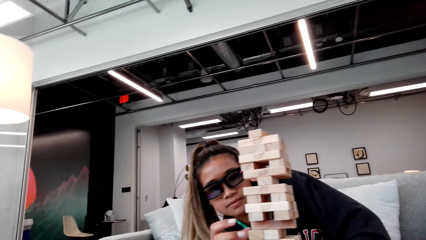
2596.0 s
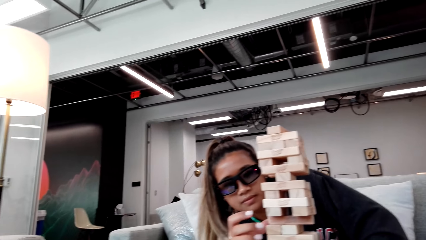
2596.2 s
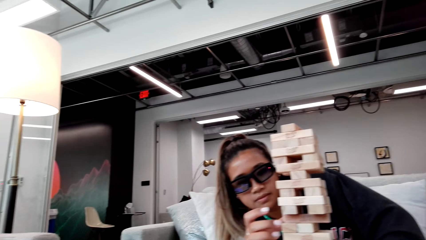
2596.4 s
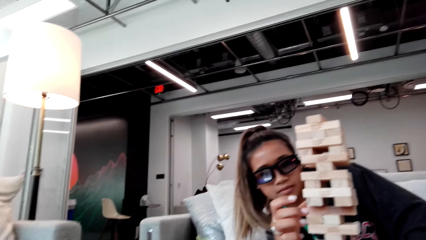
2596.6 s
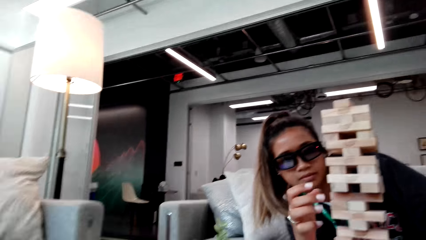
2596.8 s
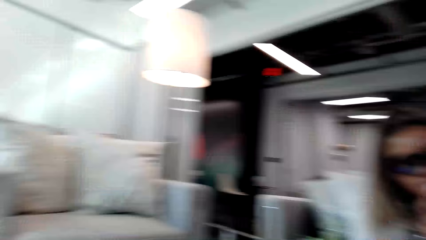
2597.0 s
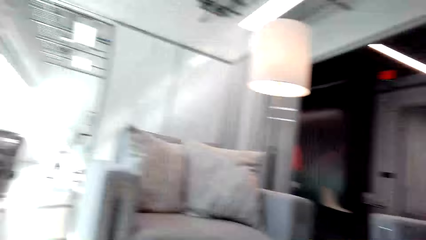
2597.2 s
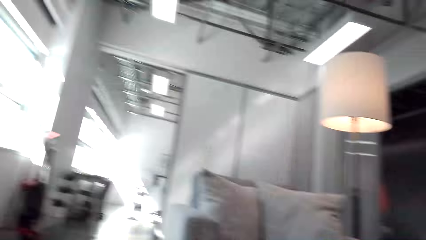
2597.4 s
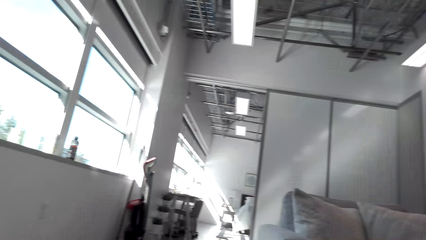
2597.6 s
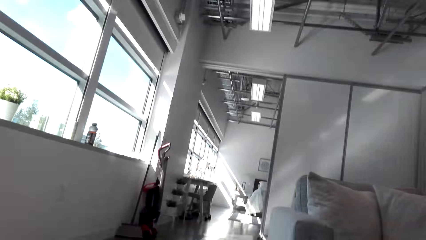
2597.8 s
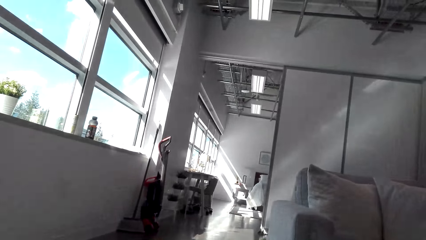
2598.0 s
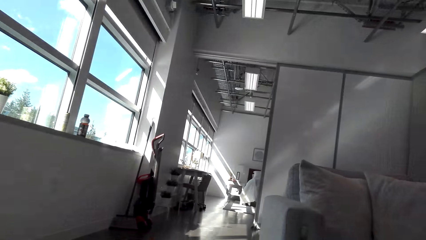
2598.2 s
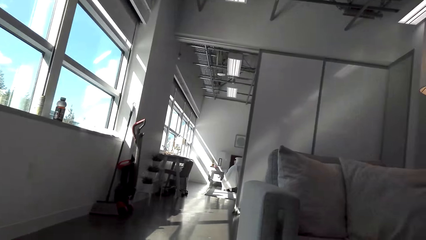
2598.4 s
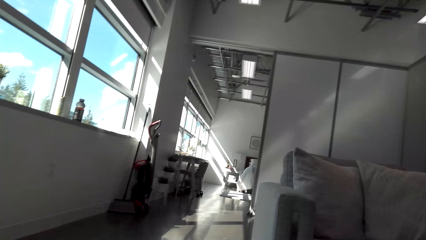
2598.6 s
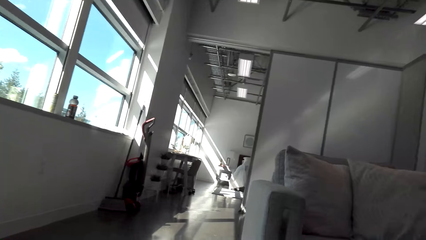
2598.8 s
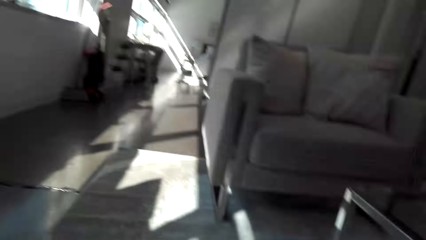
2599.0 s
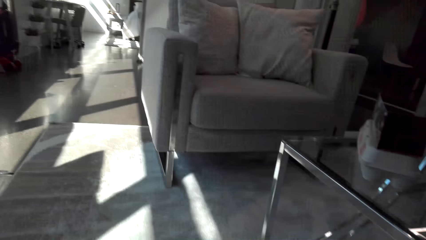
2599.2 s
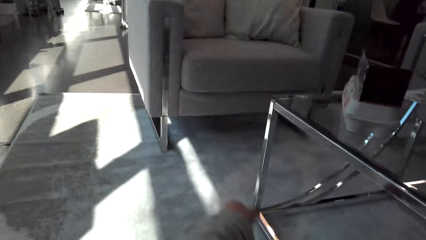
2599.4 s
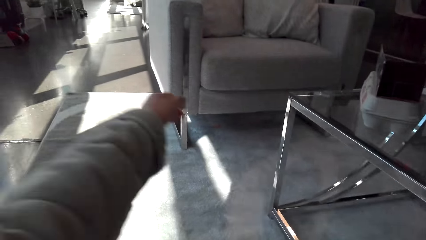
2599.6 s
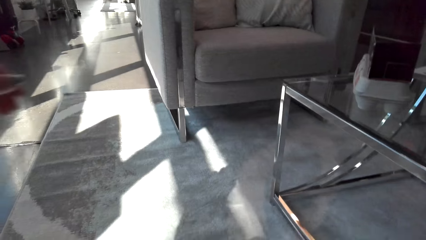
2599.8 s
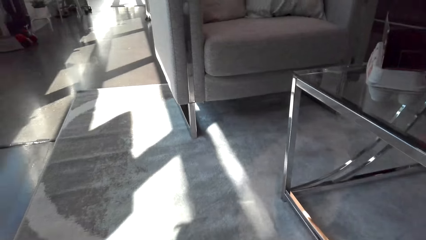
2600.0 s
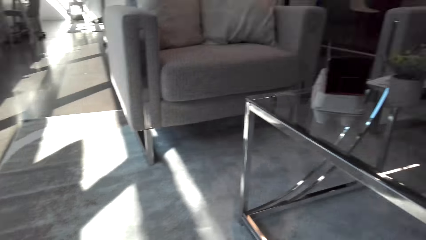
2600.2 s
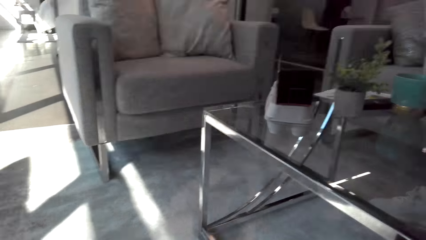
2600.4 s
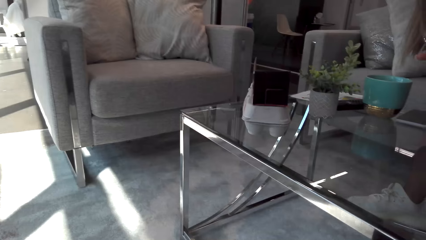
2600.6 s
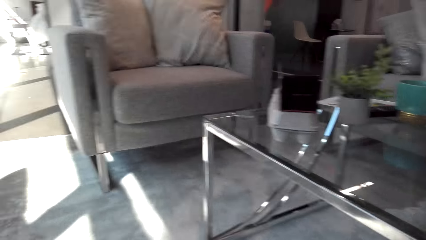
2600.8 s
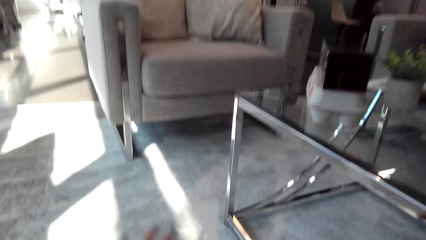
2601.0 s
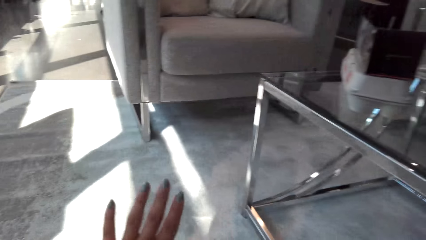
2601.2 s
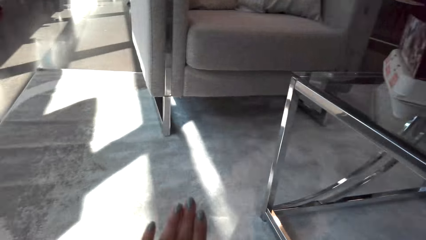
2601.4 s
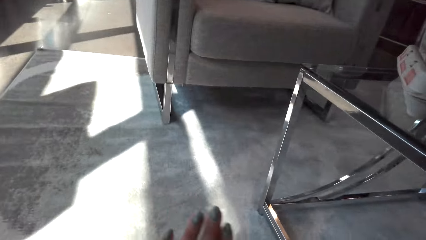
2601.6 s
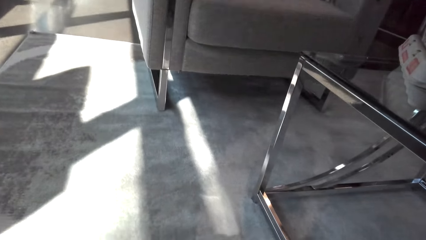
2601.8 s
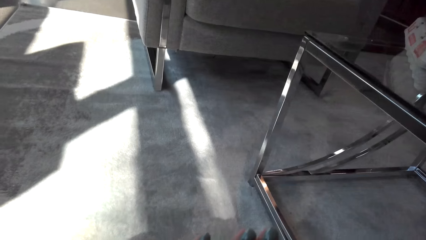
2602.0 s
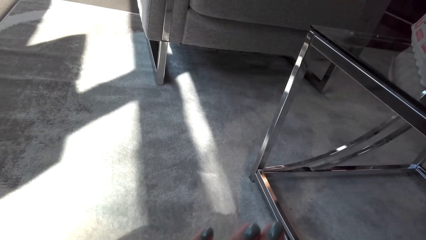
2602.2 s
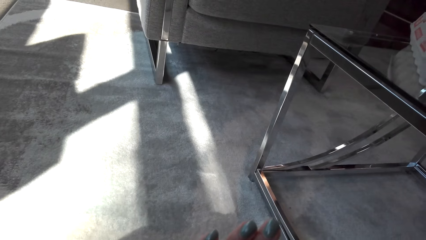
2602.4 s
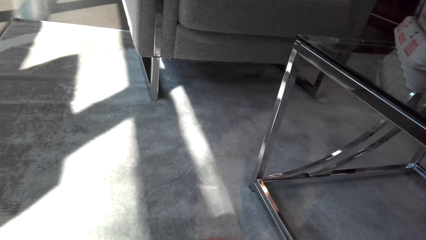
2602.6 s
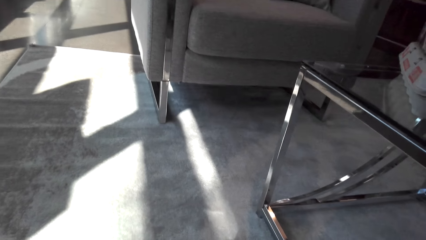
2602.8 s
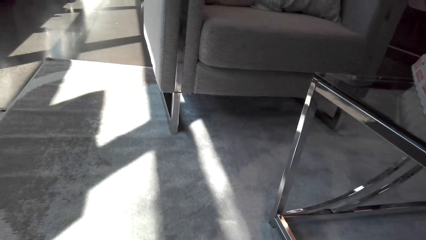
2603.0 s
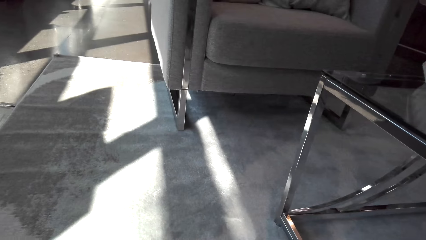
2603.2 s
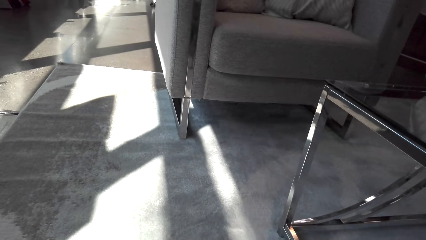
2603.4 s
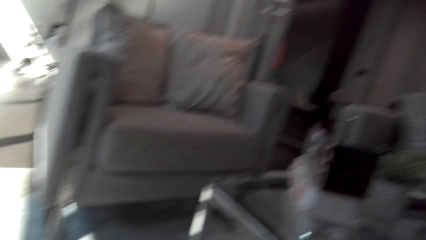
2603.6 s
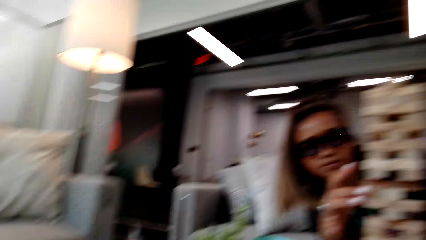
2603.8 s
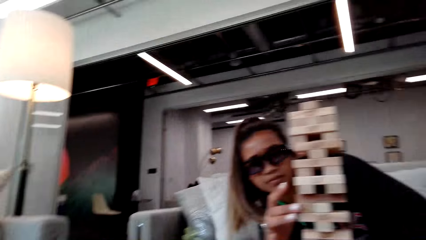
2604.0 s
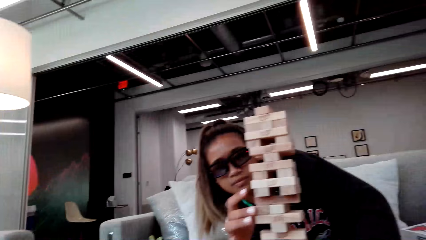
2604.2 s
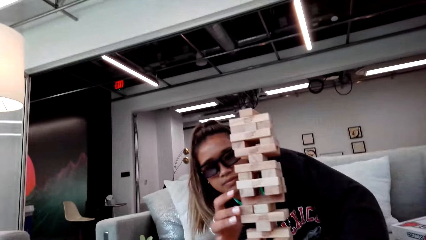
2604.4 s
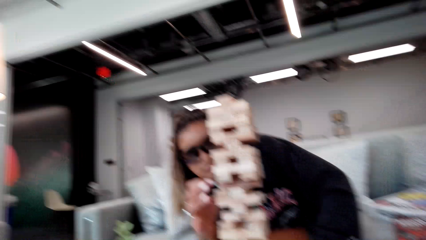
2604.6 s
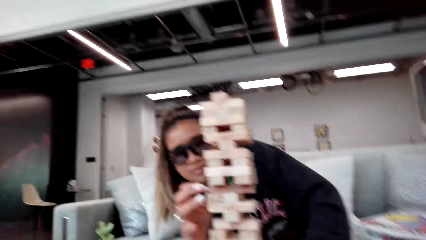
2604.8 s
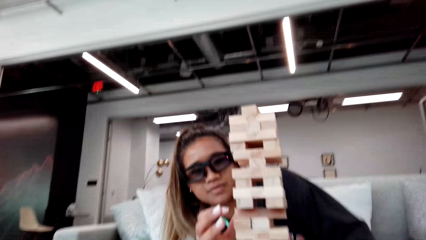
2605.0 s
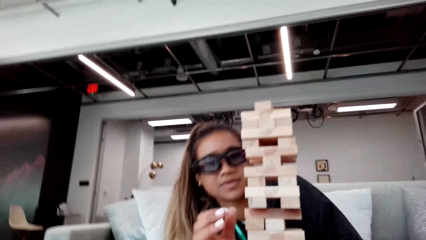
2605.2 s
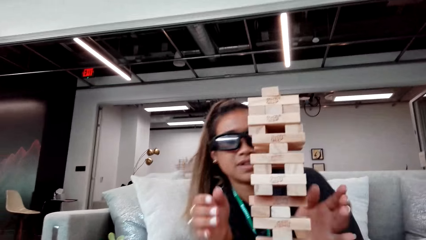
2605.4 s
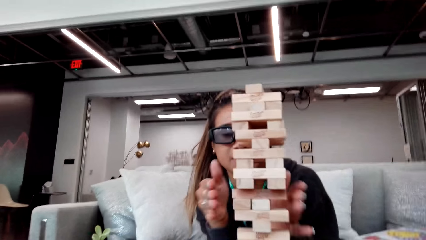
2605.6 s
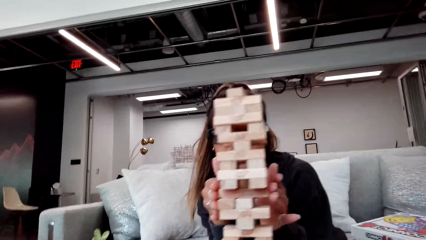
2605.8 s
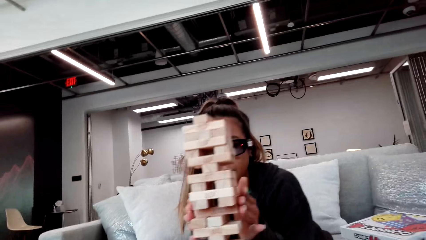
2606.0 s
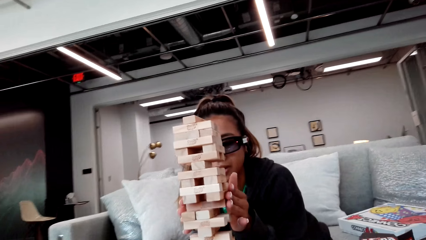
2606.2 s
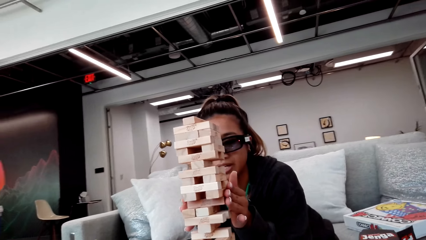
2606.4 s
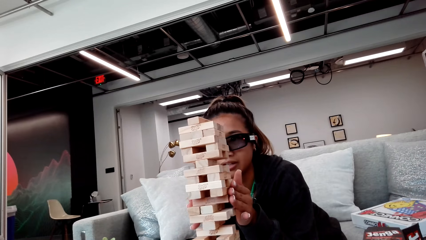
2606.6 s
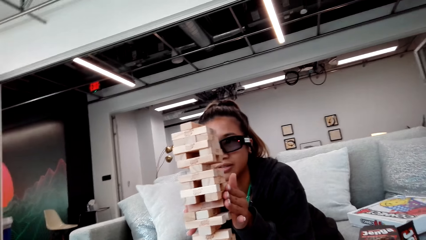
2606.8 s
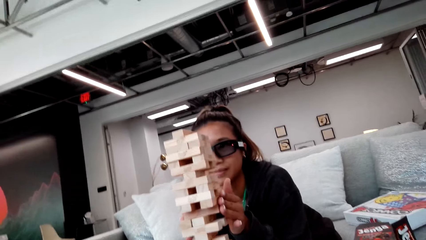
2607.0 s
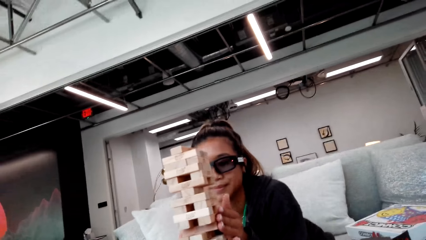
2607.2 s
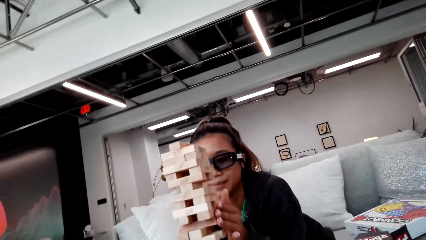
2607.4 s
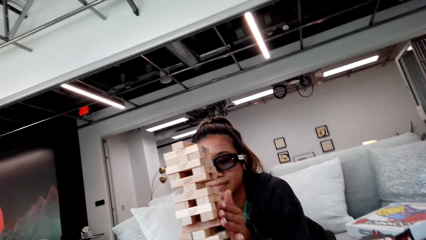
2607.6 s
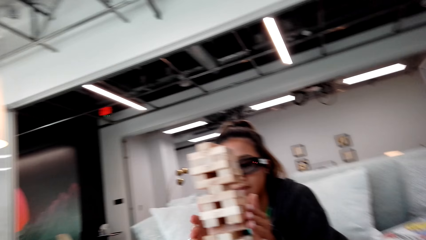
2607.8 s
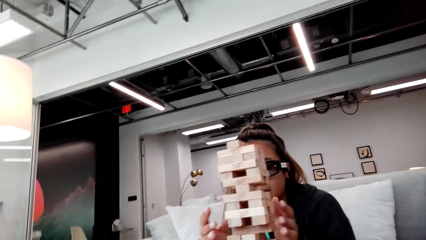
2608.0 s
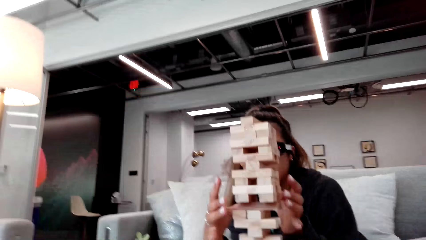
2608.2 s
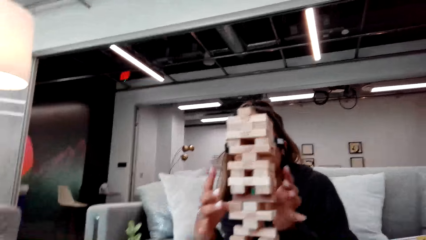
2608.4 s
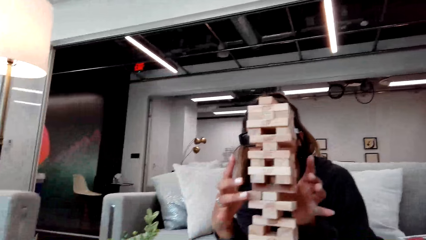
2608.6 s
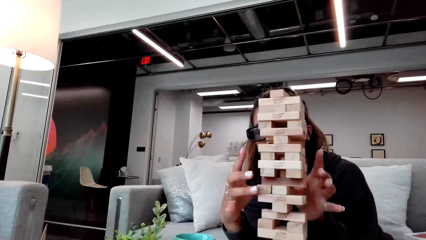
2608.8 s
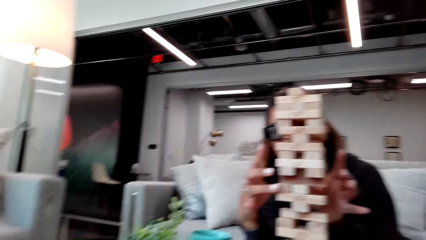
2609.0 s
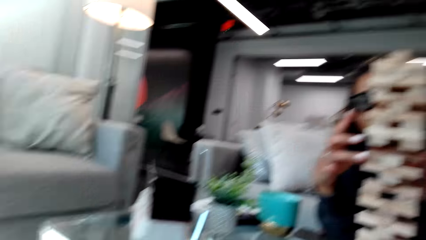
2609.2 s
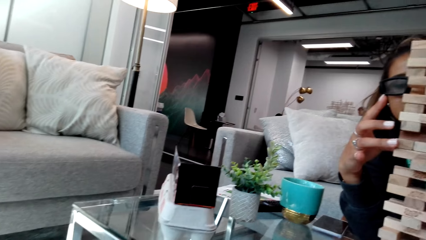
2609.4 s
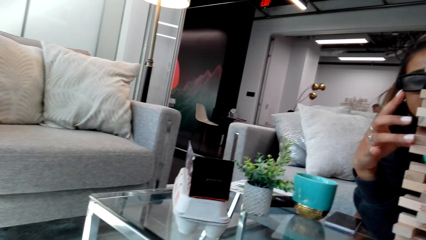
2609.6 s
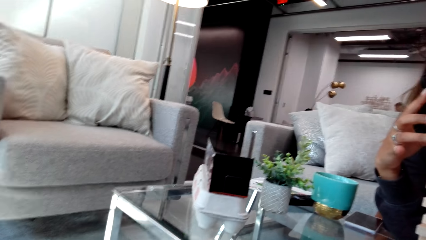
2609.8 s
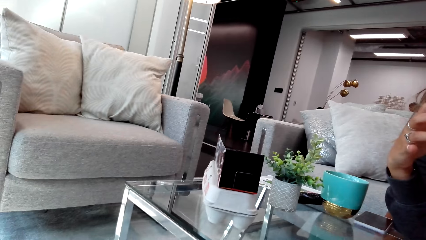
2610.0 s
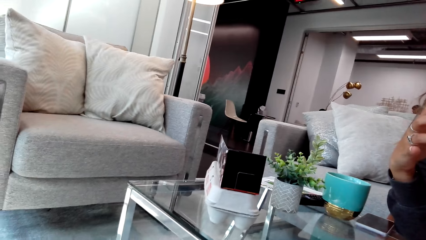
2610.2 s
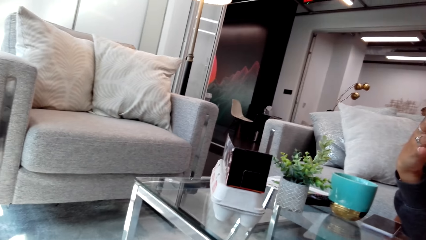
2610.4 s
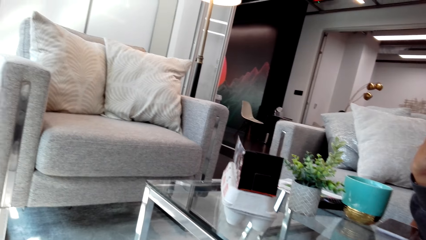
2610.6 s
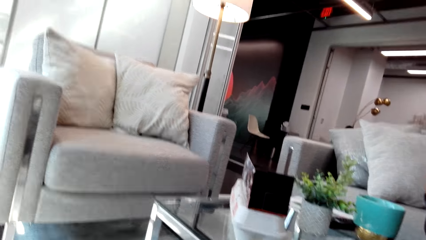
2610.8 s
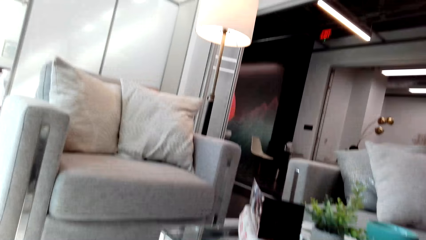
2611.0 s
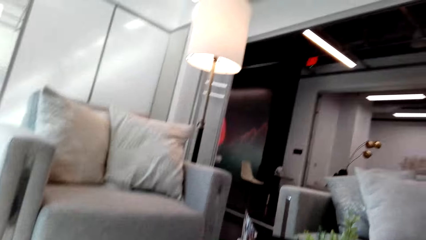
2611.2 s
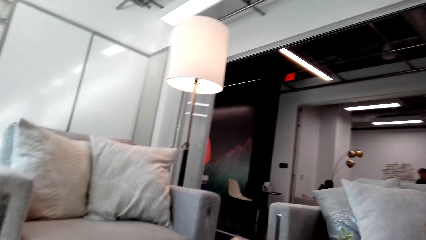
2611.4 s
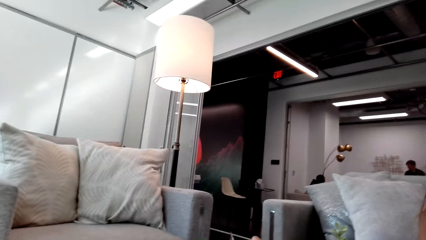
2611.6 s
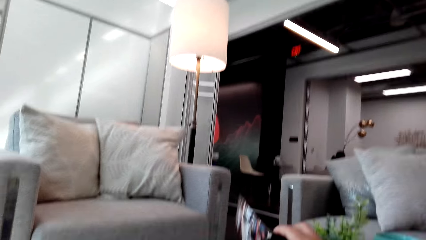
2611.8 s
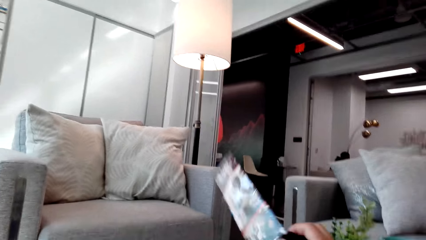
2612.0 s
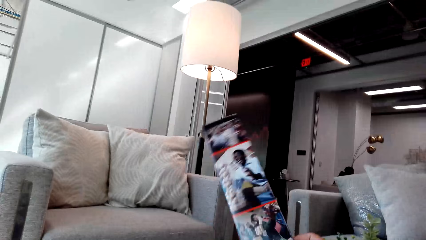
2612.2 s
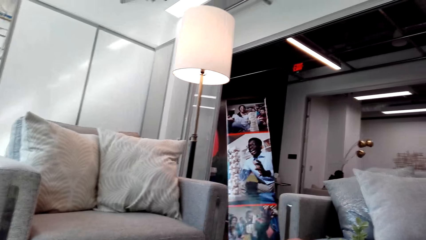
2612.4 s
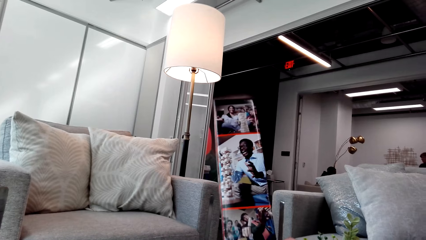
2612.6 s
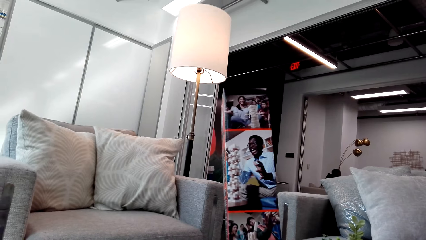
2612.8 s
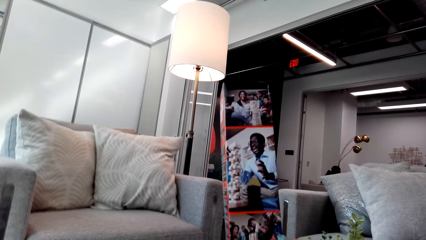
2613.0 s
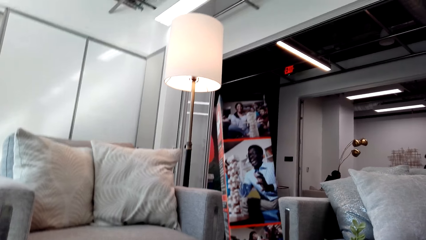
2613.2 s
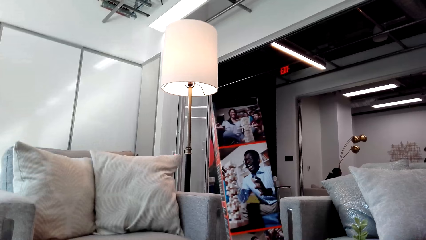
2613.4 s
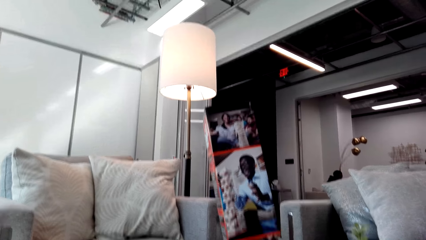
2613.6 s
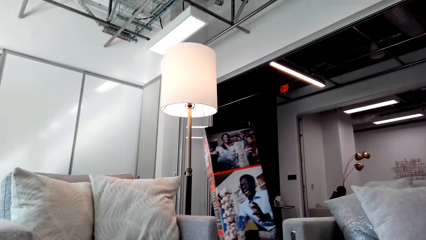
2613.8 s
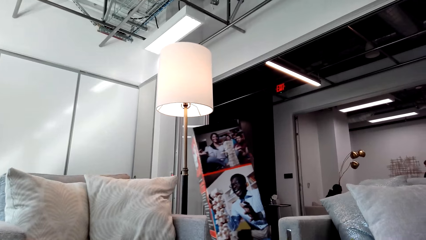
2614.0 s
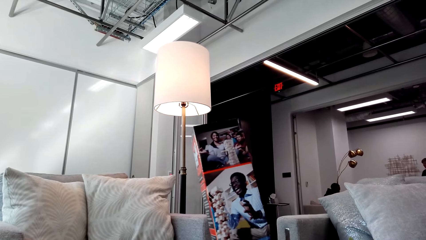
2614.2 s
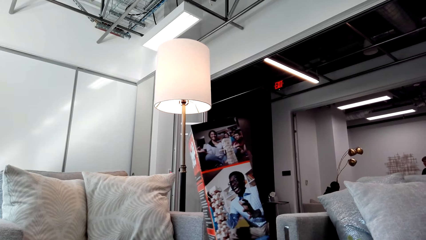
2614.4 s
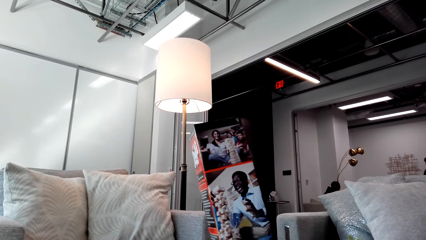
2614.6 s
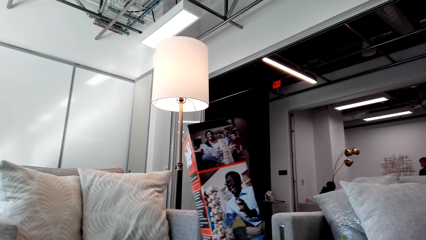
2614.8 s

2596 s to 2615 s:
The camera wearer looks around the house. She moves her hand. She stares at her hand nails. She looks at the floor. She looks around the house. She touches the wooden blocks. She looks around the house. She picks up the jenga game cover box or wooden blocks box. She studies the jenga game box in her hand.
